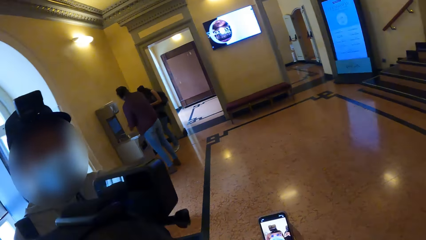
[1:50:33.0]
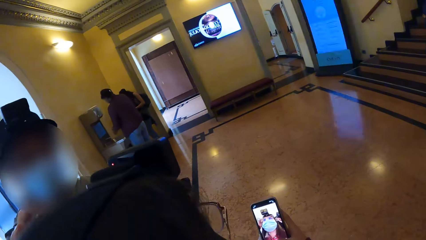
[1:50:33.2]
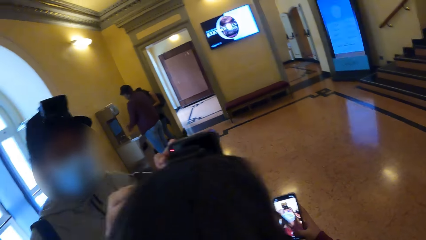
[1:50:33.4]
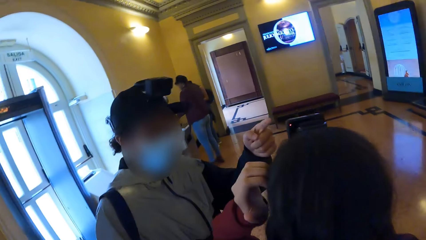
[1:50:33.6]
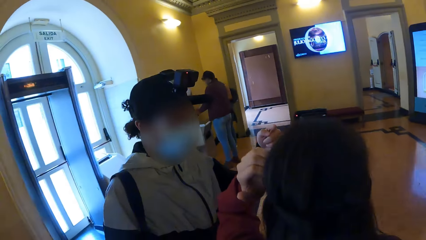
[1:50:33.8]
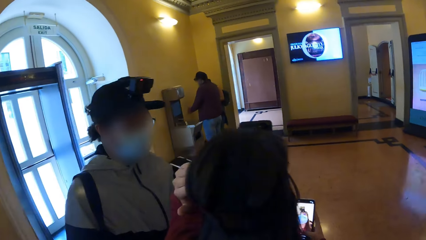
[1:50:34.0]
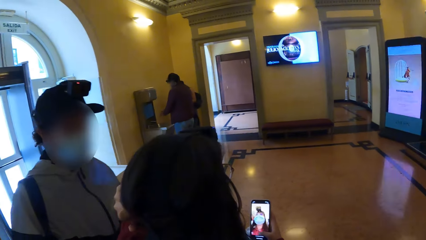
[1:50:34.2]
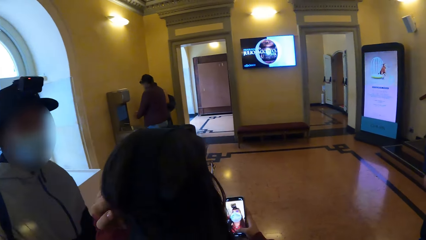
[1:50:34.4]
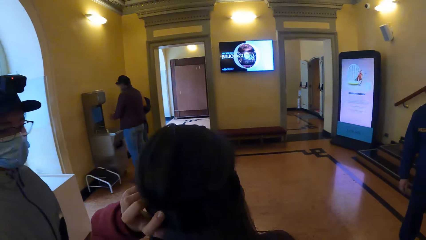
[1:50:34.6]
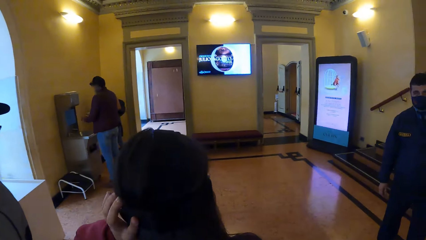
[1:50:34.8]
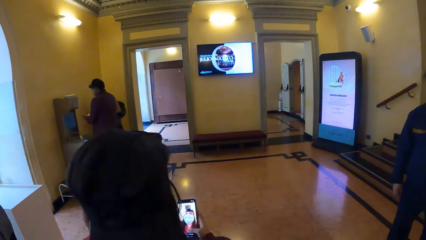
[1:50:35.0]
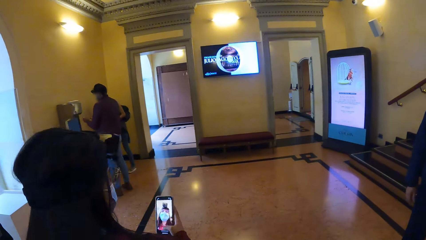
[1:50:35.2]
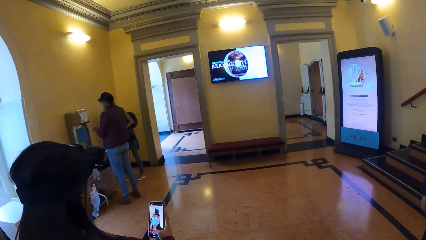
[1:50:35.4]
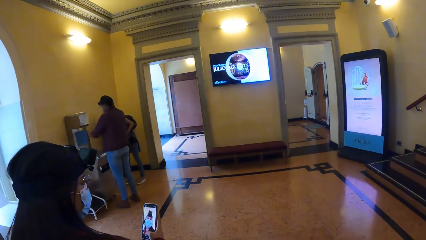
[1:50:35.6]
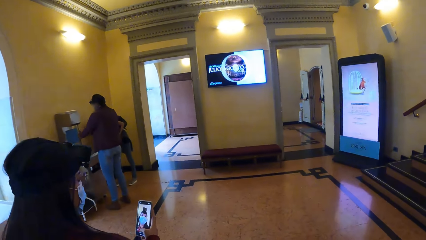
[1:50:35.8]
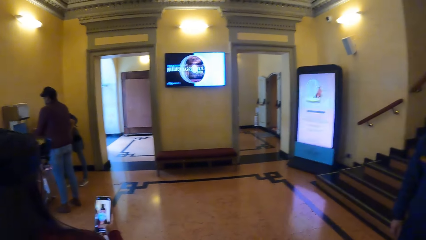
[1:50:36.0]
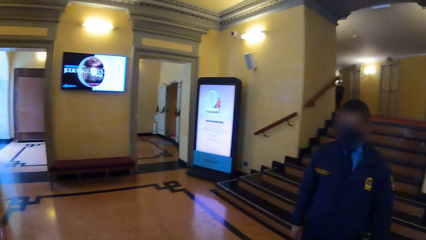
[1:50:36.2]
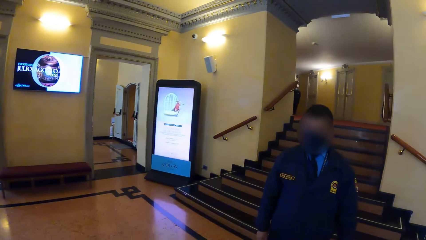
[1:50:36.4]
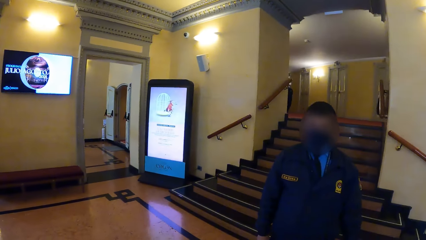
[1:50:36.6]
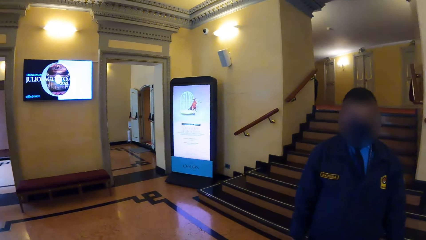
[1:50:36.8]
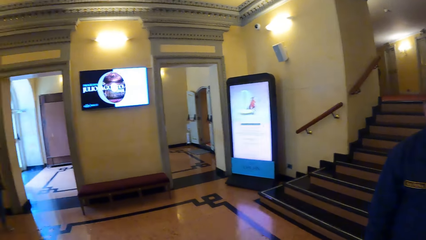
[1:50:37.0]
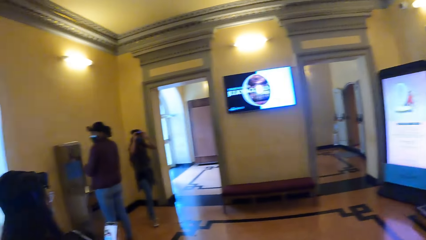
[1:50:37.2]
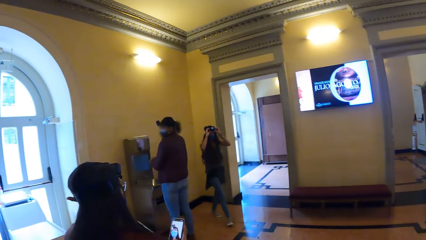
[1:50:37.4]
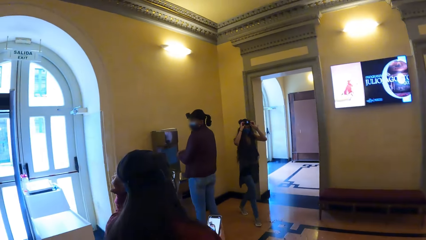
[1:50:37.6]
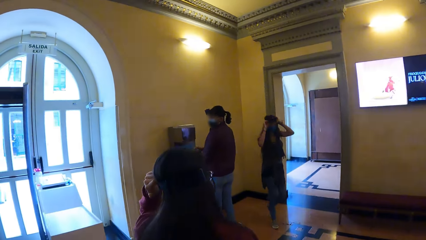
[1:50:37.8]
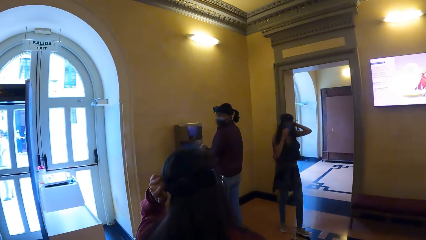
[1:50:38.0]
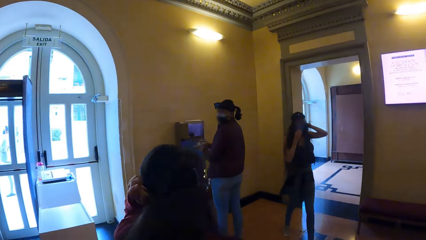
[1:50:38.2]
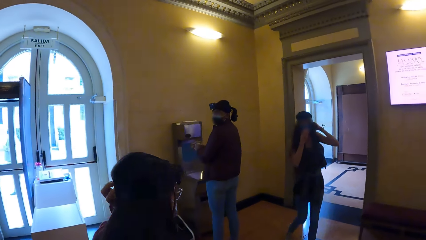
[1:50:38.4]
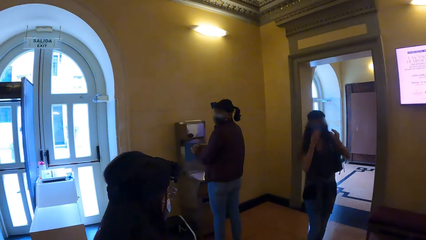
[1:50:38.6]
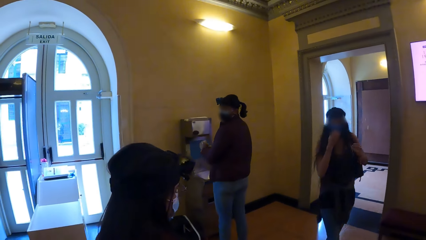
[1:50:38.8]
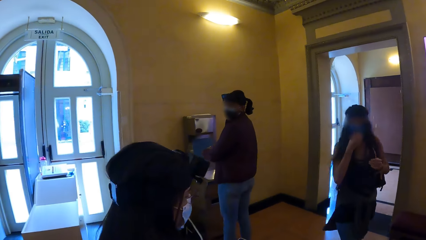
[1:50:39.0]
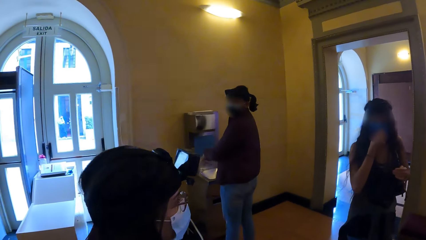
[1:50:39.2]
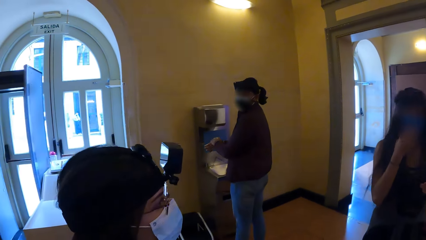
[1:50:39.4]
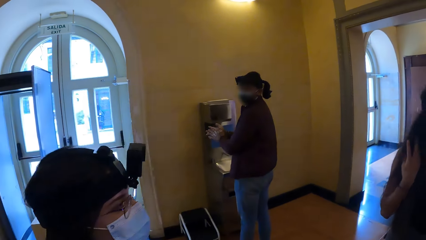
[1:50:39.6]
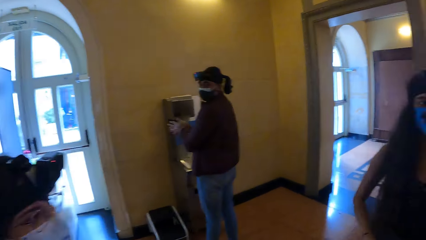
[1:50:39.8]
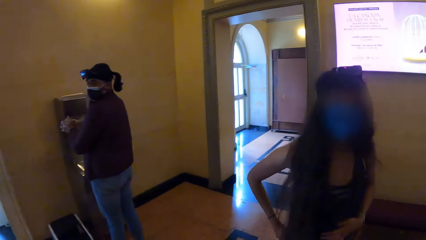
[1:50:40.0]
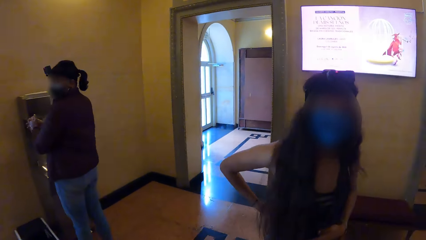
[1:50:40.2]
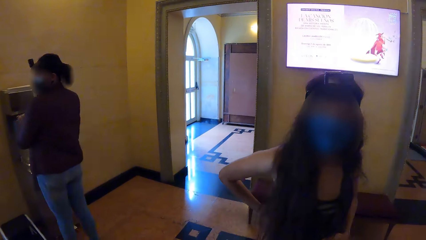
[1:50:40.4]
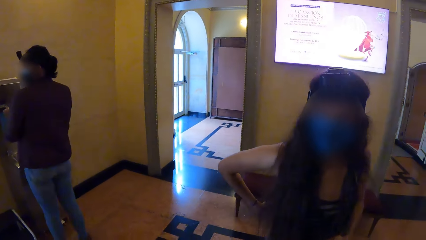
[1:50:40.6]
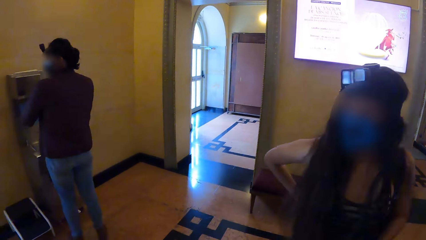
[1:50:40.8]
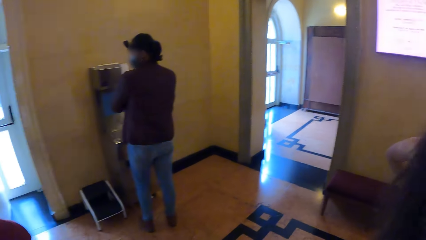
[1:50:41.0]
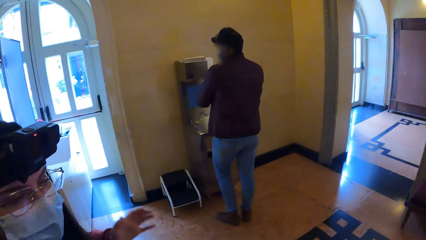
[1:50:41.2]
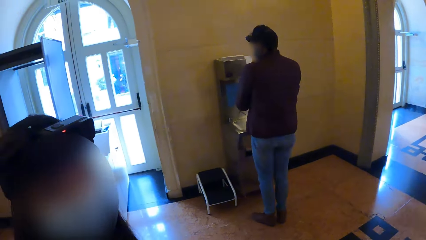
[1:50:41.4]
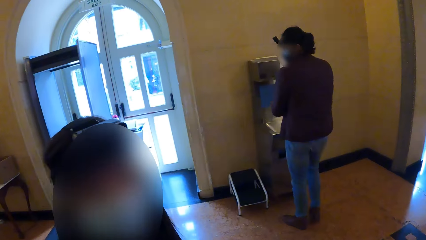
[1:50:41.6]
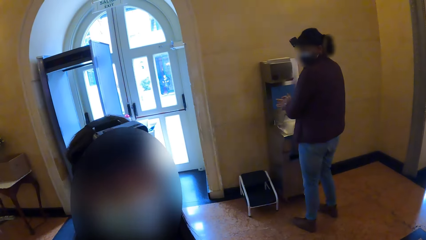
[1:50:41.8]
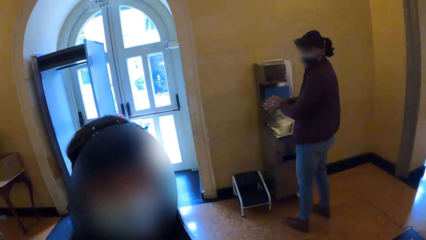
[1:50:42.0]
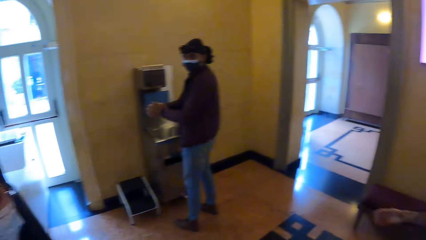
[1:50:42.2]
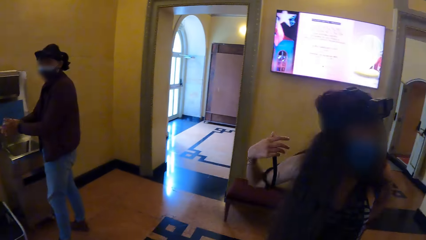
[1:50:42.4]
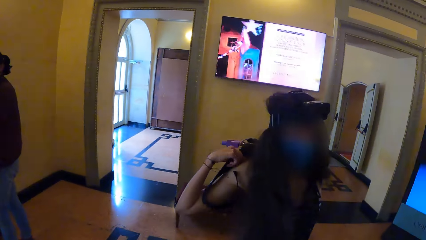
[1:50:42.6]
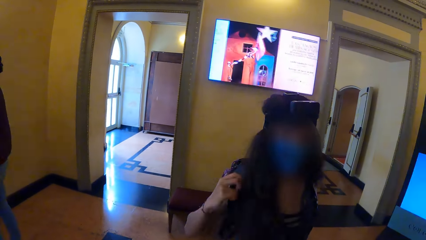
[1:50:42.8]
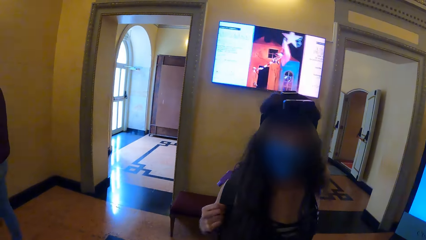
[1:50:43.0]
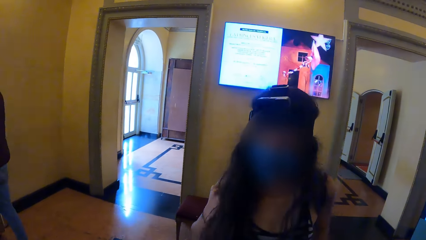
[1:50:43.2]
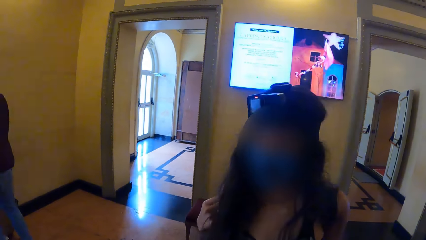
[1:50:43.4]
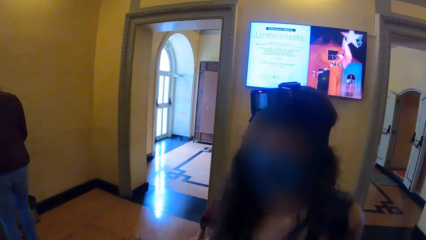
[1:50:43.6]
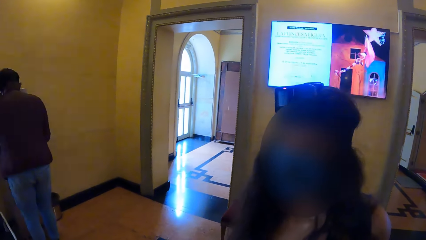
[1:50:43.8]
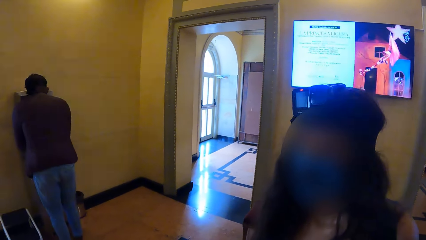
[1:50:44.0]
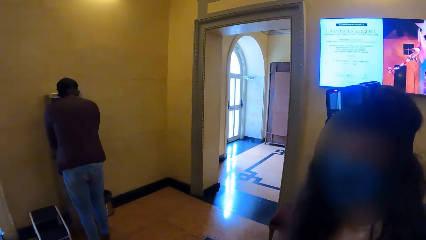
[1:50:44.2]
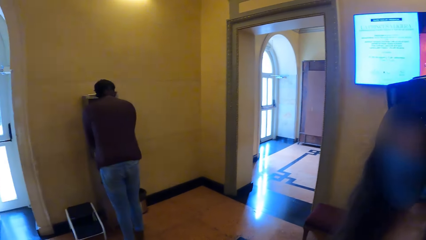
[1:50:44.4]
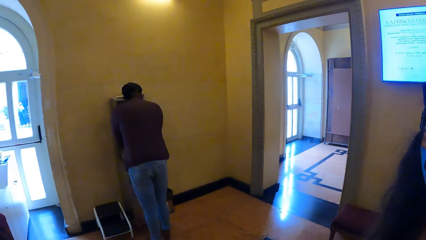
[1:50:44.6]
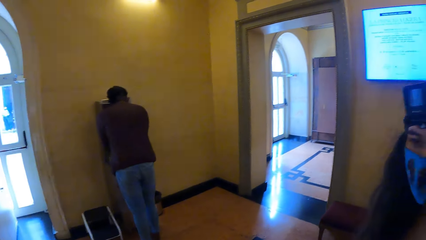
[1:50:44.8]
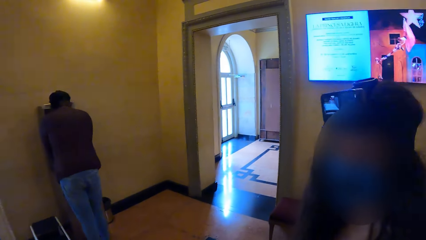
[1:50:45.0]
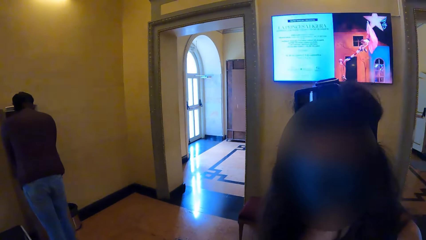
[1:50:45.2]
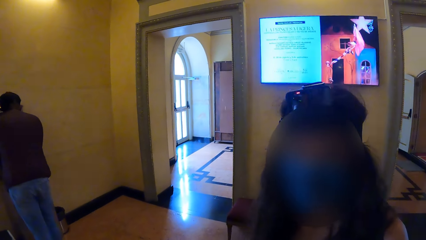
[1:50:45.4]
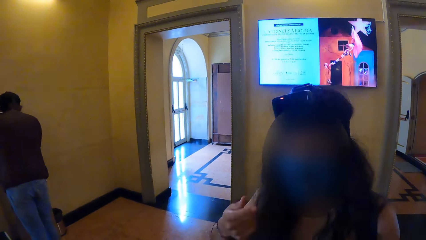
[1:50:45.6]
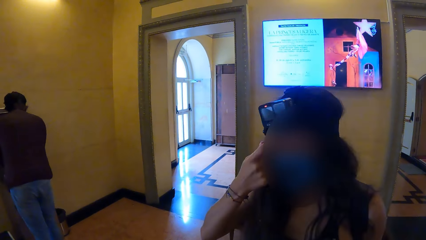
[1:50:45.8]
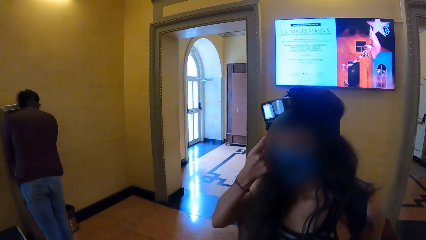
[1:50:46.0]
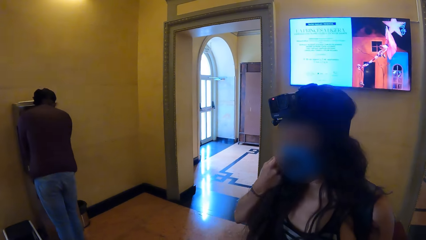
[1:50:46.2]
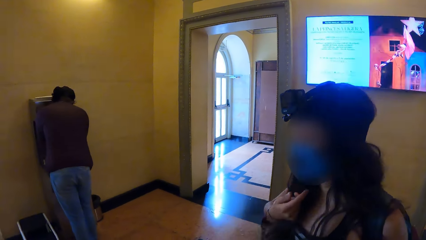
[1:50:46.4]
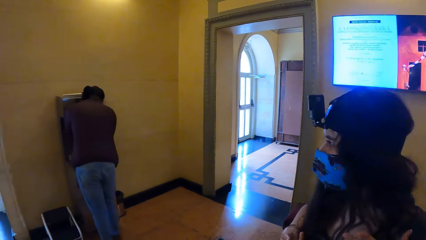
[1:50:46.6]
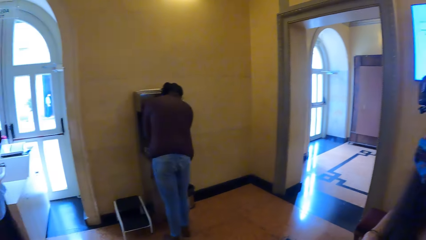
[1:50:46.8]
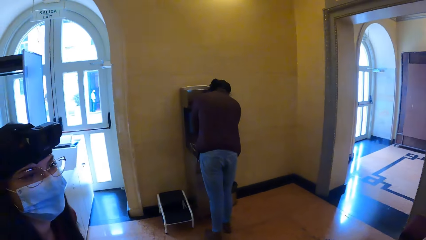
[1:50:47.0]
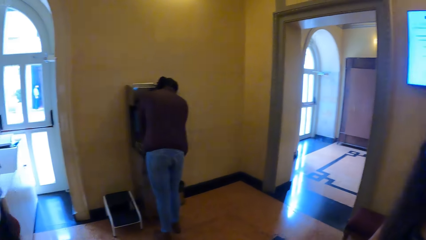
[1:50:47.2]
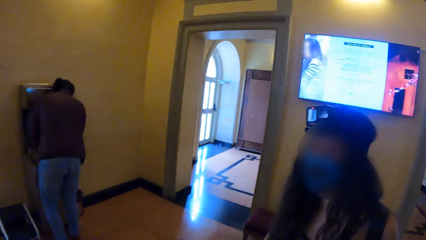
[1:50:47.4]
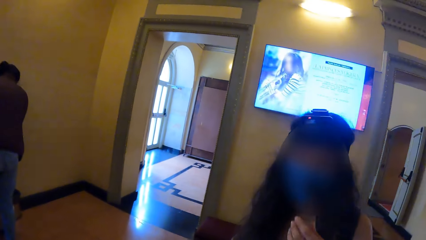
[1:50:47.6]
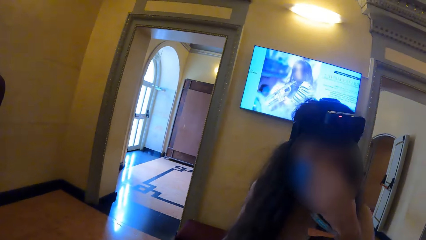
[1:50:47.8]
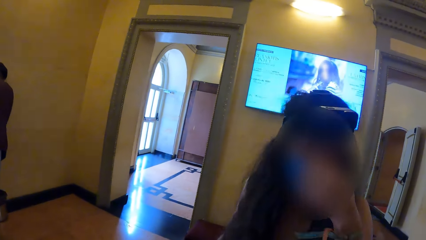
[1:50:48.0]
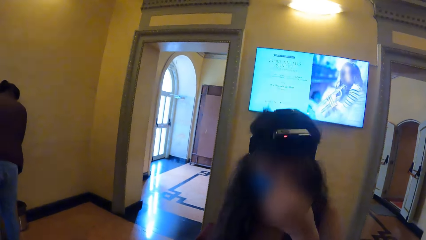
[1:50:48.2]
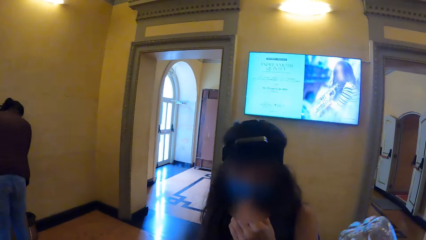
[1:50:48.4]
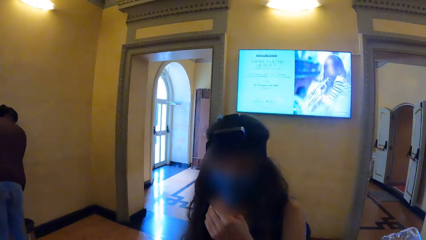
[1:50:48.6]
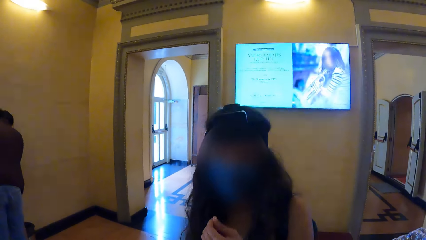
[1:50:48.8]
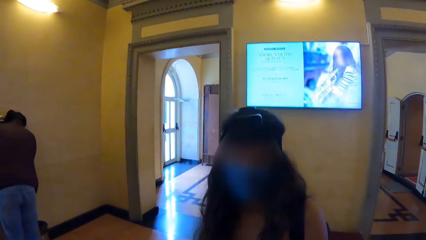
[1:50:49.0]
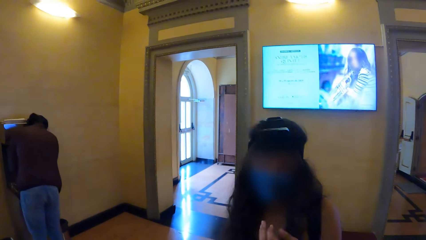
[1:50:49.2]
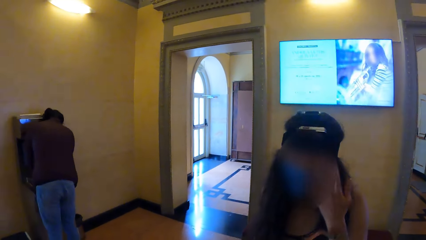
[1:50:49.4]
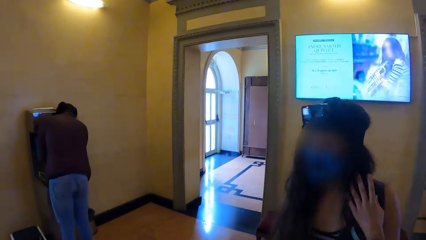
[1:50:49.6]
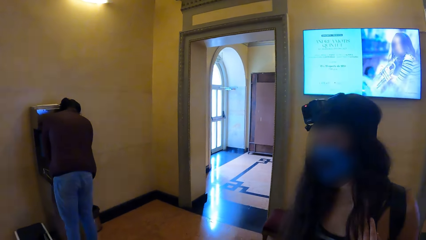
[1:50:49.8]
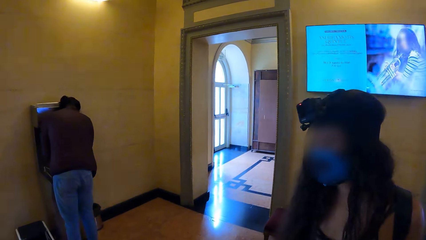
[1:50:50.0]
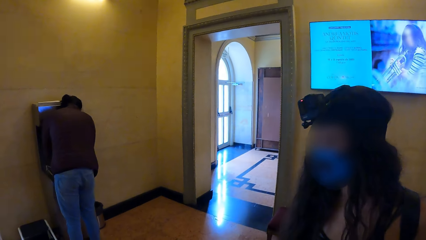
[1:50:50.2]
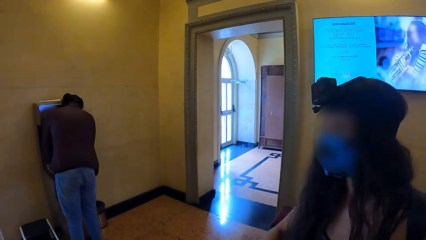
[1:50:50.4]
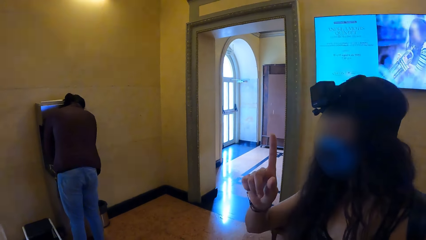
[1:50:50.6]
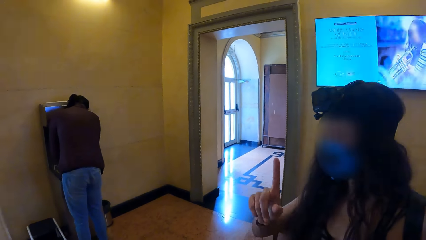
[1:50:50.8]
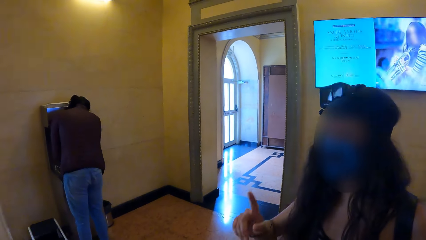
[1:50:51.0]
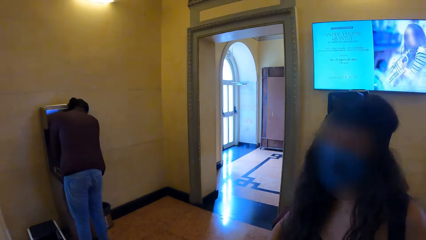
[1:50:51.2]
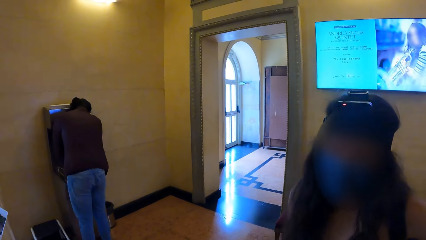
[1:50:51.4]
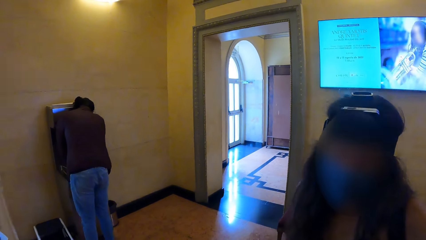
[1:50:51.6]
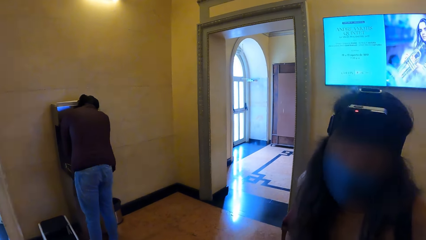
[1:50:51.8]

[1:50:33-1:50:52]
A woman adjusts the head camera on her with her left hand. The camera wearer walks across the floor. They look around. Another woman adjusts a head camera on her head with her hands. A man rubs his hands together. The other woman touches a nose mask on her face with her right hand. The other woman carries a backpack on her right shoulder with her right hand. The camera wearer interacts with the other woman. The other woman touches her hair with her right hand. The other woman touches the nose mask on her face with her left hand. The other woman touches her hair with her left hand.
